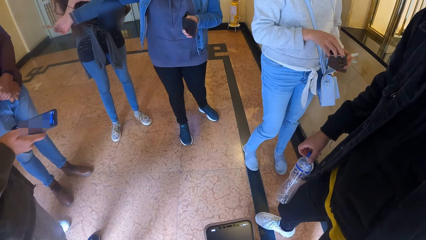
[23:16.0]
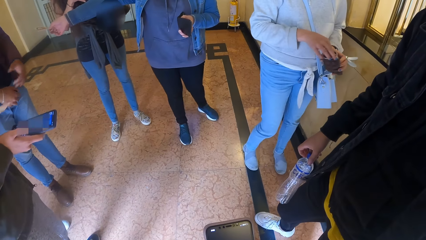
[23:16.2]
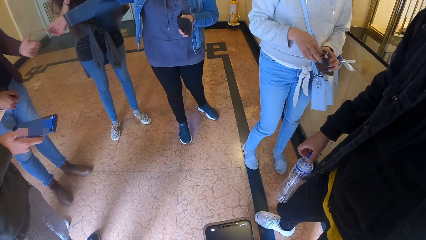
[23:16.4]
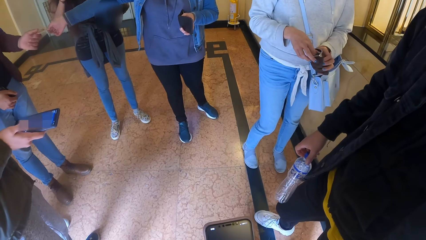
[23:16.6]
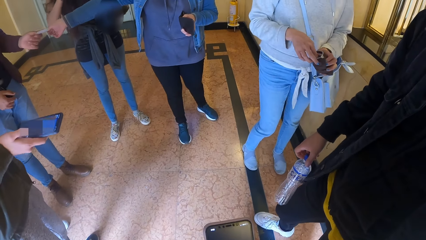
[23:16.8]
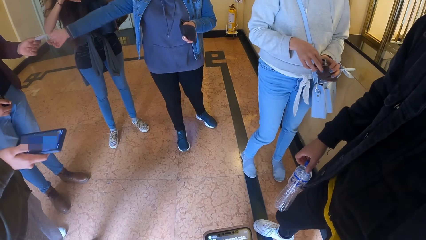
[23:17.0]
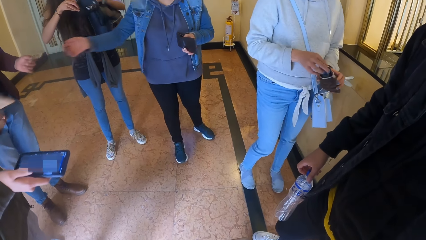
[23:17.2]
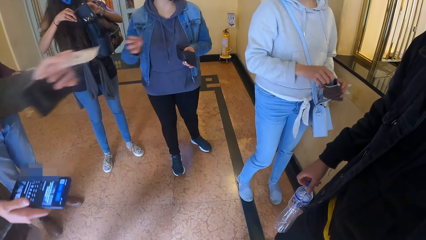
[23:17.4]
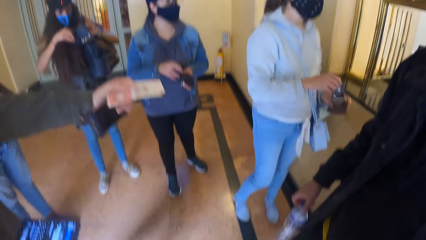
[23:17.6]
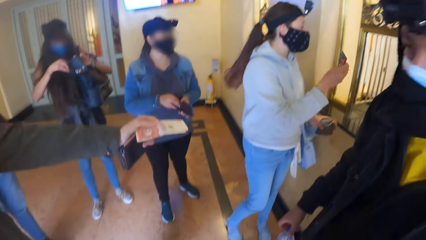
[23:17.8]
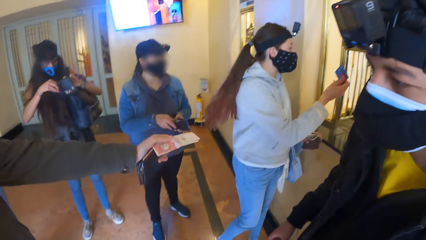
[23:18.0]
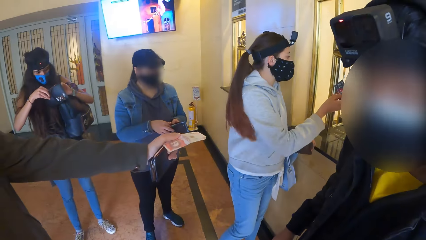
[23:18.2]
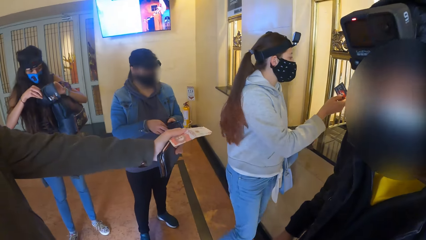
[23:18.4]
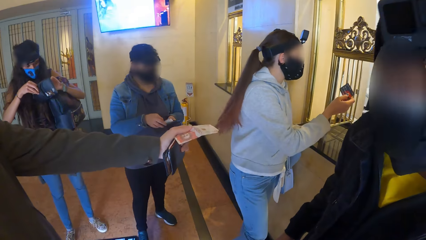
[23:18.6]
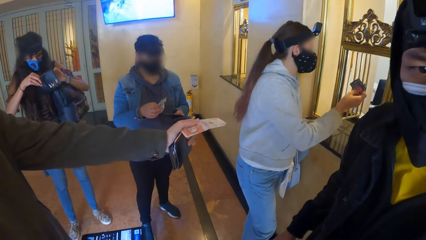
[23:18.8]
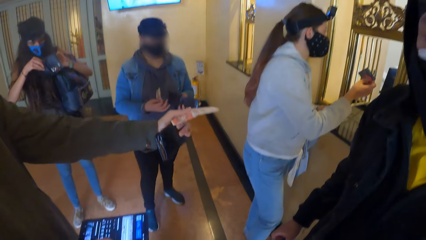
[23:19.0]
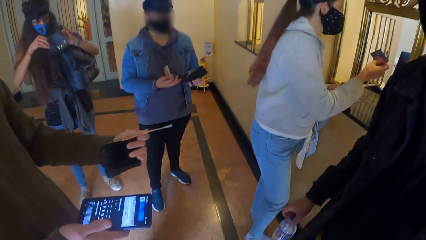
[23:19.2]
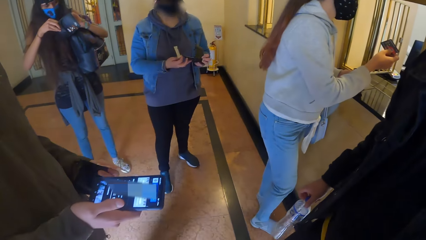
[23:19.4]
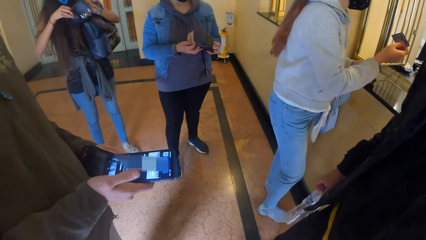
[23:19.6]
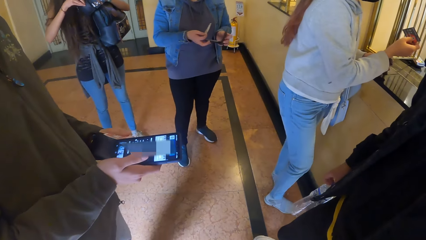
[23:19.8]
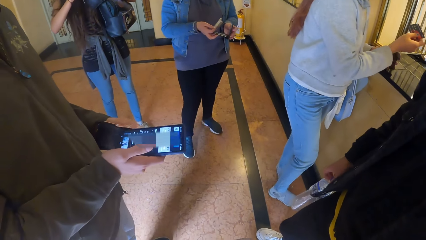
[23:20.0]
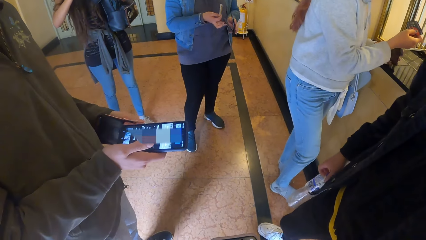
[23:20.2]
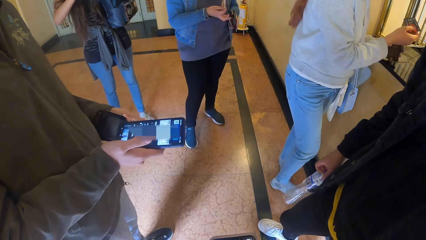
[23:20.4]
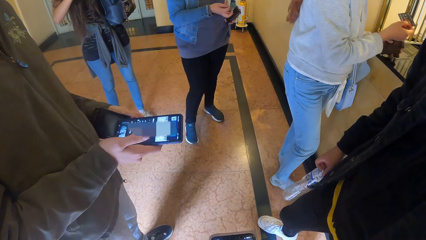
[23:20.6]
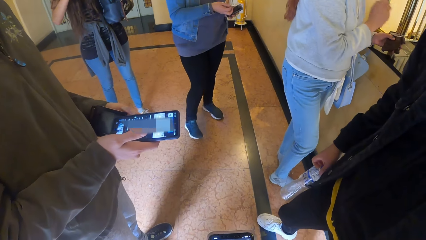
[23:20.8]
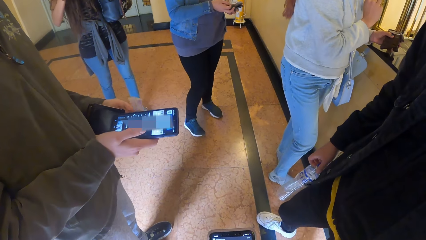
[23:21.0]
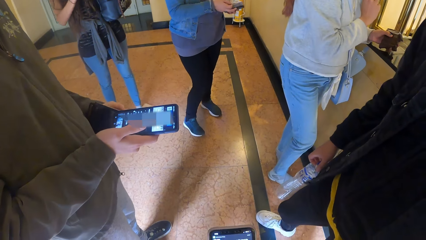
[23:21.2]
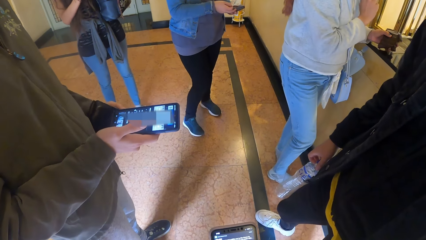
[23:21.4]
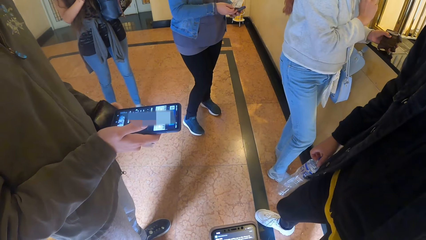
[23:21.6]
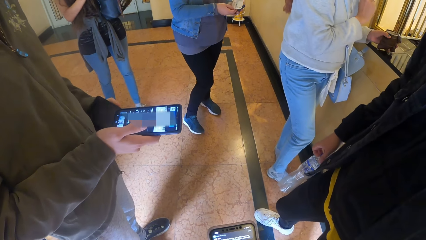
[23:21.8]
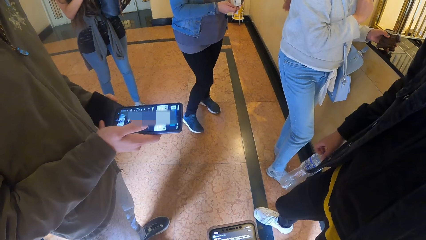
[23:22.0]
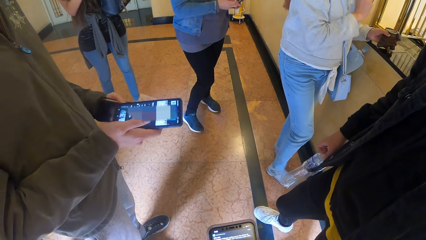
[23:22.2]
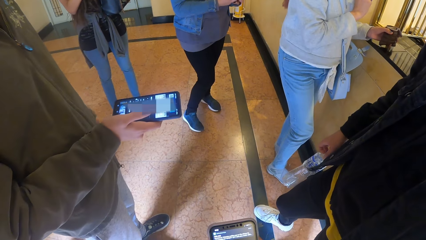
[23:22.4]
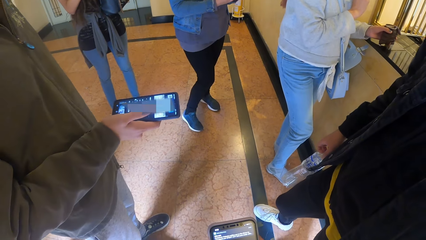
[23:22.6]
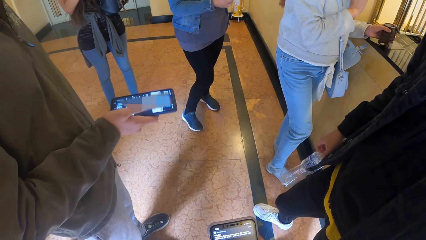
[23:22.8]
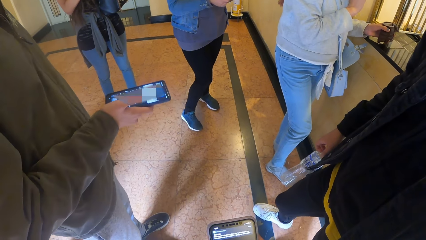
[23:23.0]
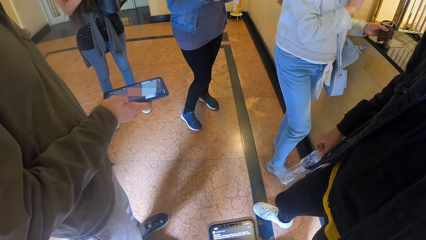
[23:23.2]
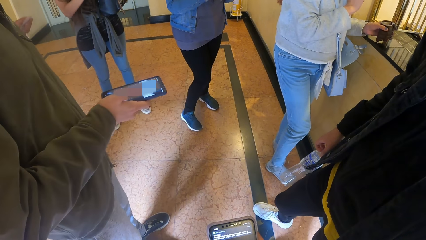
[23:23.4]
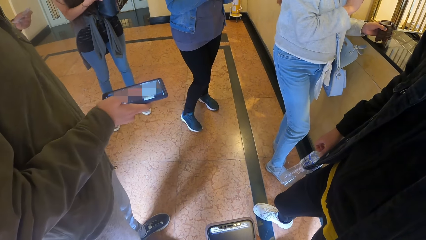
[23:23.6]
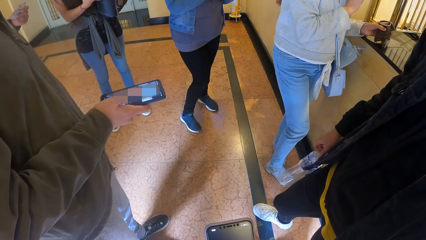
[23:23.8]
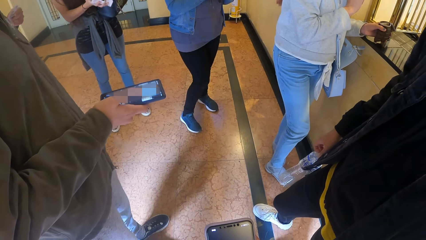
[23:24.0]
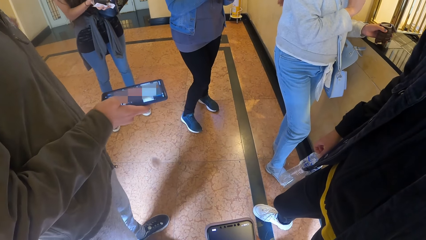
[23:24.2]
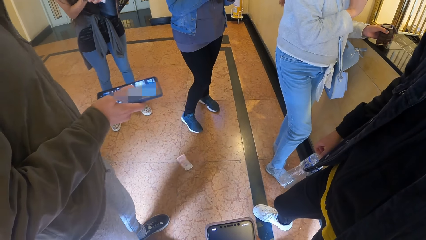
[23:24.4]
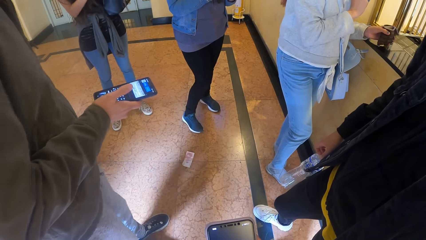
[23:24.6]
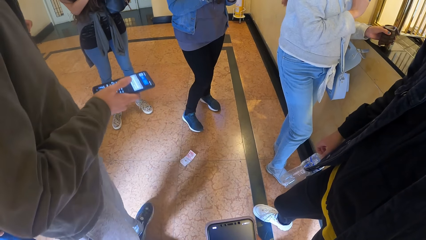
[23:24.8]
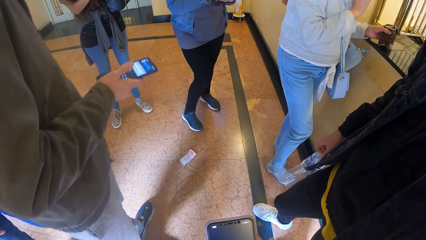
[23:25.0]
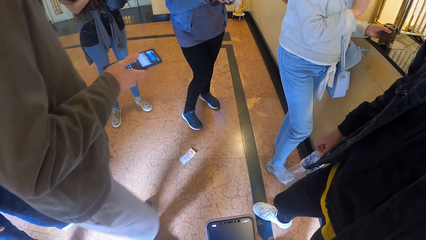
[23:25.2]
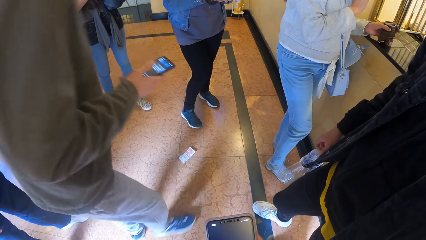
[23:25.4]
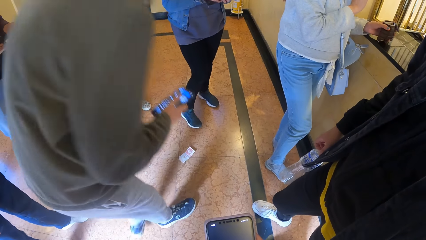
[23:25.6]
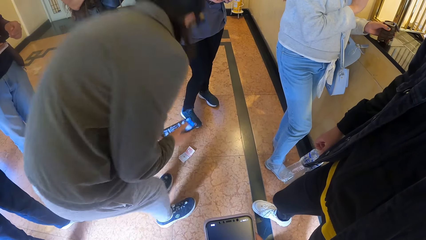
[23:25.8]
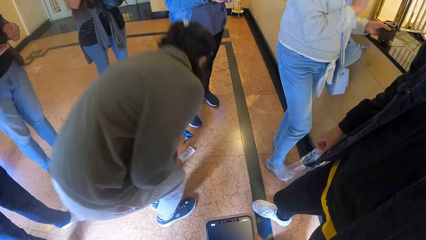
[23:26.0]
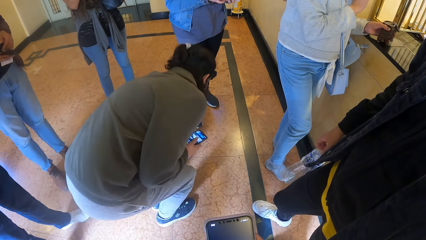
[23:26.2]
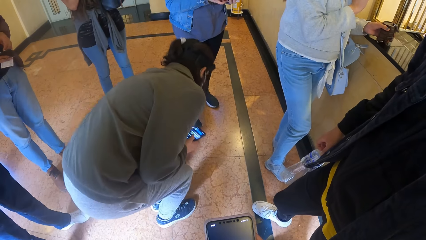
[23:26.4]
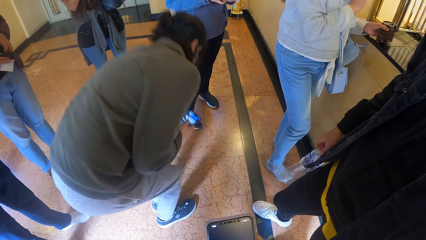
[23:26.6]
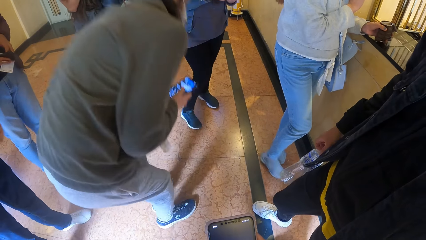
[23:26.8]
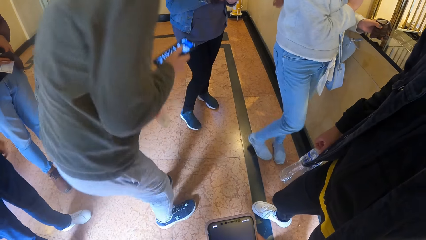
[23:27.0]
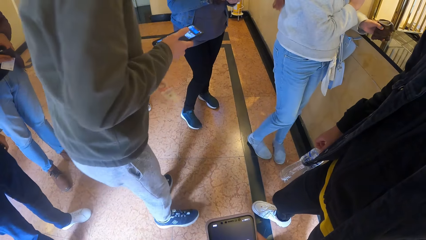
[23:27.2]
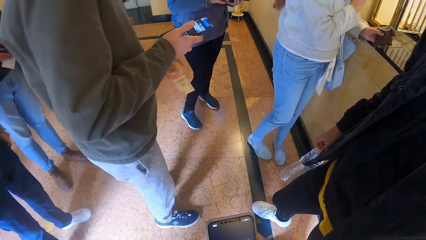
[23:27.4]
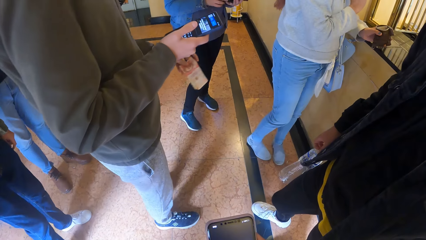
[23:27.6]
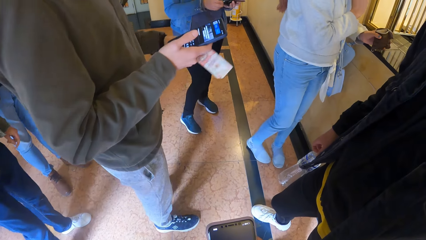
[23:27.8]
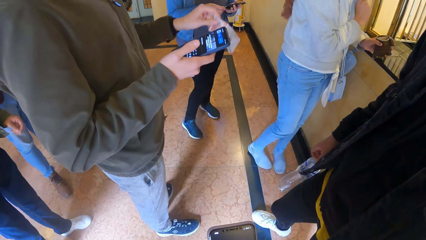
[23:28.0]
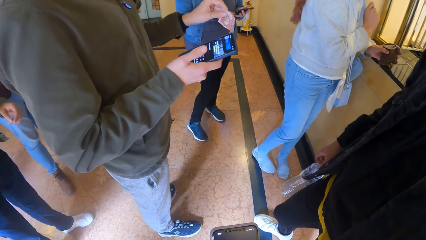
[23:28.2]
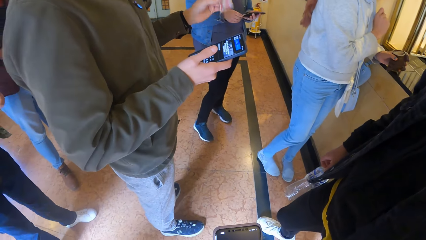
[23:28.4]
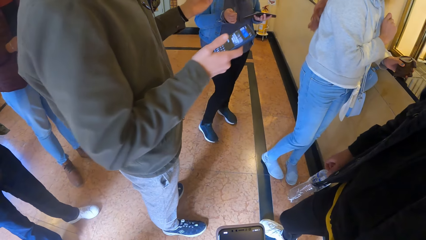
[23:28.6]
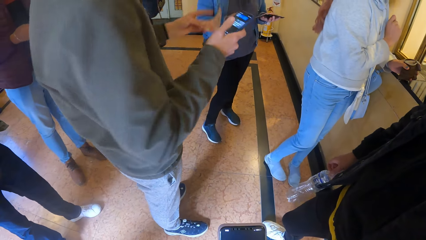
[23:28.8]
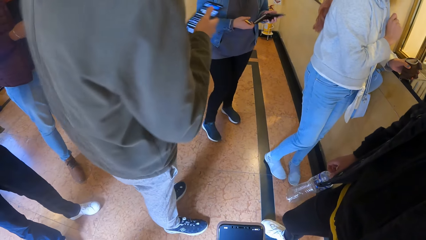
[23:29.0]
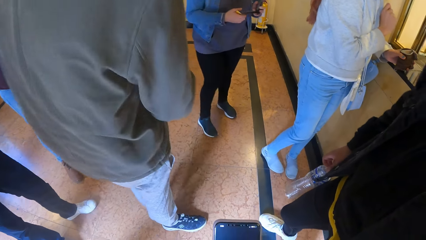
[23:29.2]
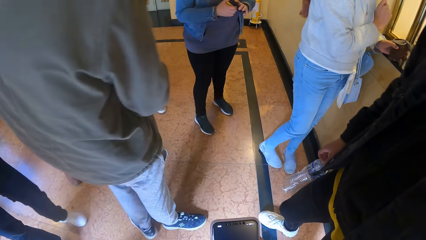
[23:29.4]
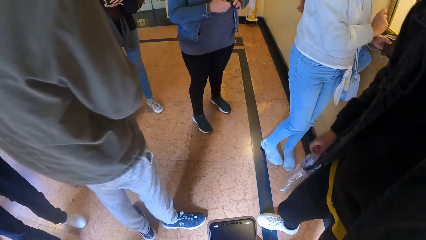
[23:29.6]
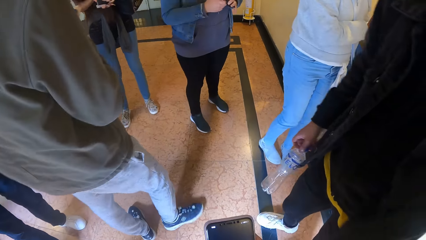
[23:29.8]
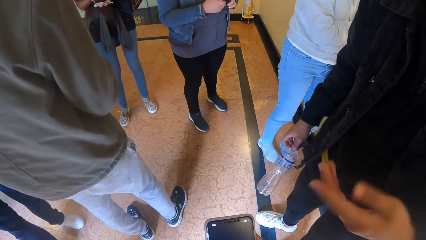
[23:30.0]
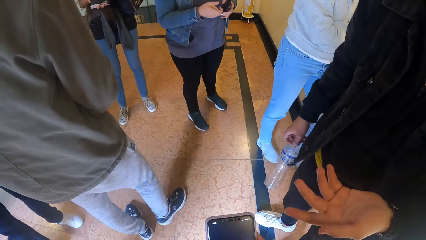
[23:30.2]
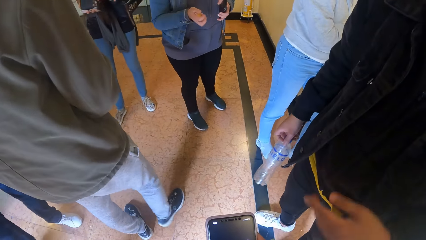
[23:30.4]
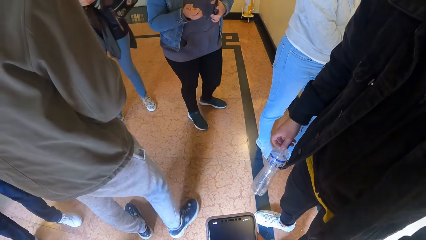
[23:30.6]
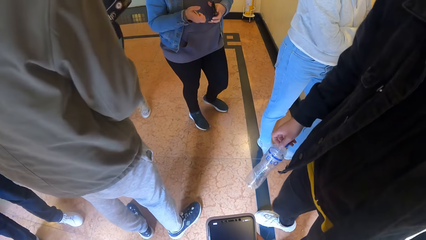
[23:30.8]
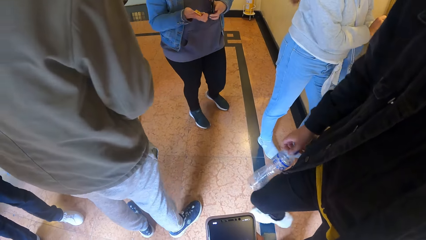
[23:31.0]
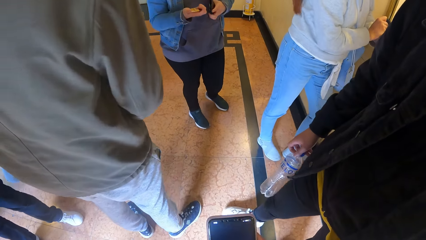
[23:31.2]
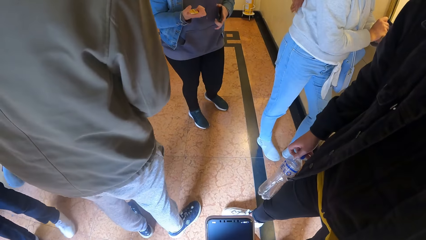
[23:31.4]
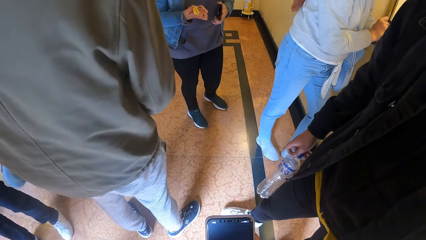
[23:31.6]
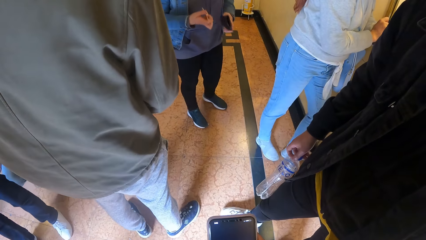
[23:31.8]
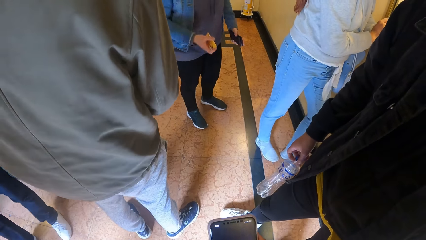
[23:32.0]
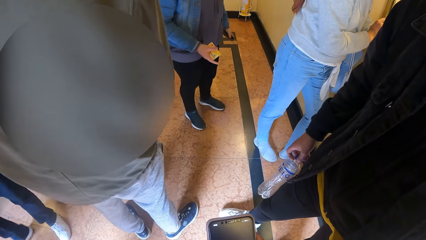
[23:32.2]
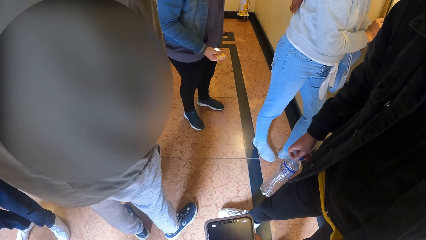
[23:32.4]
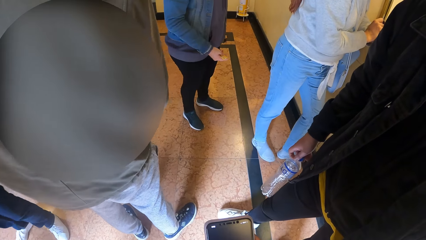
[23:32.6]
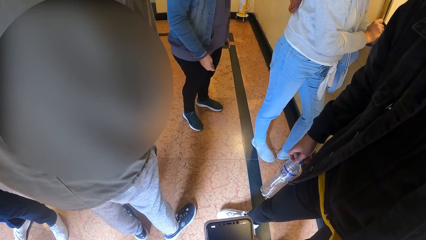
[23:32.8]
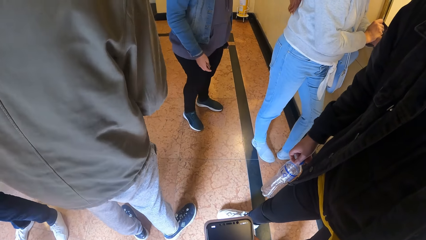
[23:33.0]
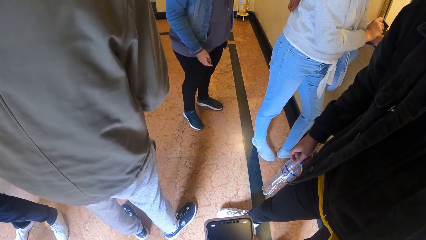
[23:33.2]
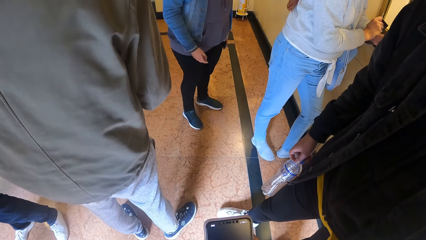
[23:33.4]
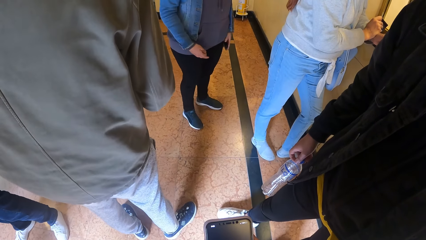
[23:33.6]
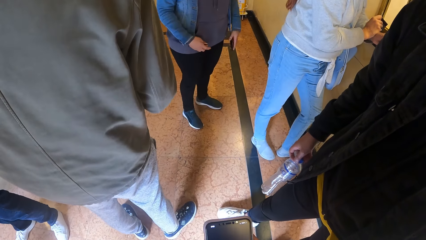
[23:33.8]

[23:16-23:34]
The first man takes the cash from the right hand of the fourth woman with his left hand. The third woman holds a purse in both hands. The third man holds cash in his left hand. The fourth woman takes out cash from the wallet in her left hand with her right hand. The third man gives cash. The fourth woman touches the wallet in her left hand with her right hand and closes the wallet in her left hand with her right hand. The camera wearer operates a phone with his right hand. The third man picks the cash from the floor with his left hand. The fourth woman takes out an ATM card from the wallet in her left hand and closes the wallet in her left hand with her right hand. The second man interacts with the camera wearer. The second man moves the bottle in his hand.
